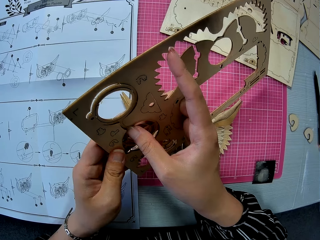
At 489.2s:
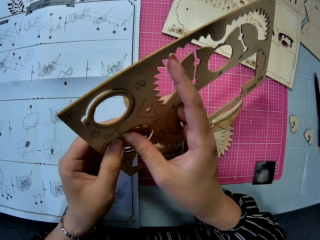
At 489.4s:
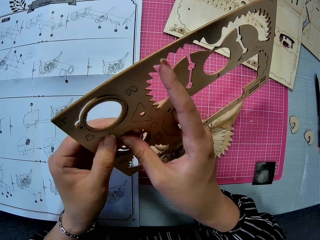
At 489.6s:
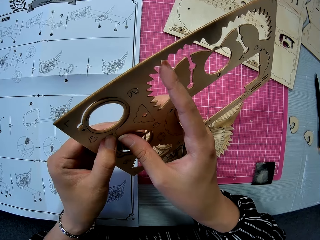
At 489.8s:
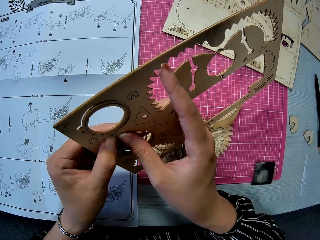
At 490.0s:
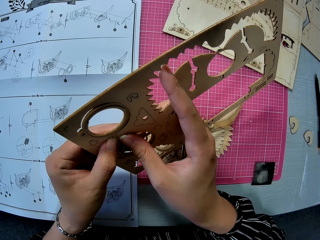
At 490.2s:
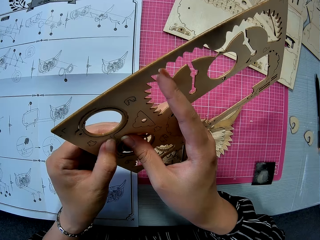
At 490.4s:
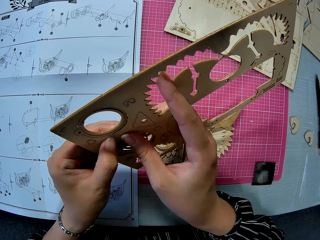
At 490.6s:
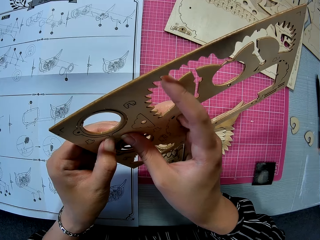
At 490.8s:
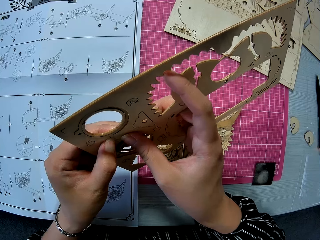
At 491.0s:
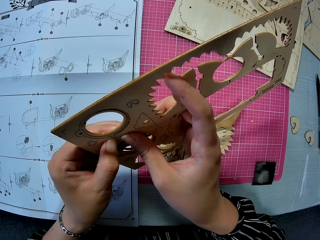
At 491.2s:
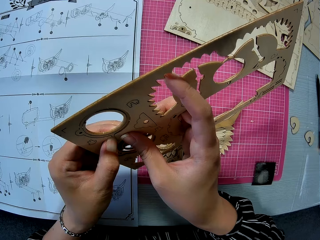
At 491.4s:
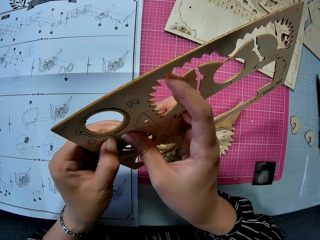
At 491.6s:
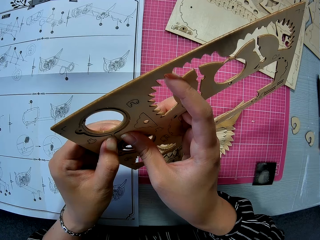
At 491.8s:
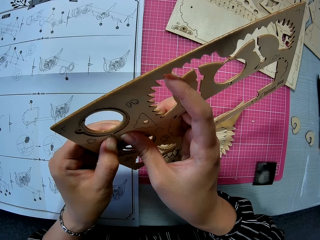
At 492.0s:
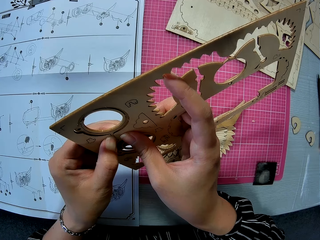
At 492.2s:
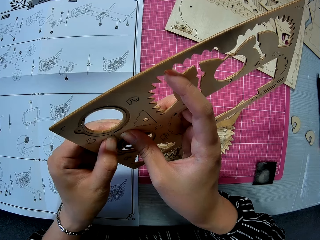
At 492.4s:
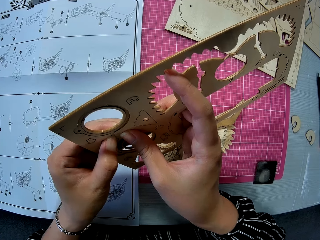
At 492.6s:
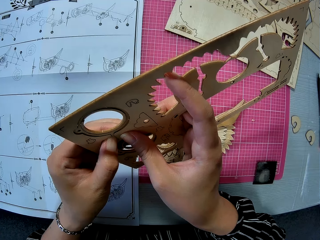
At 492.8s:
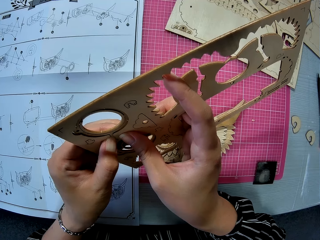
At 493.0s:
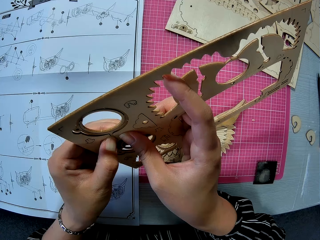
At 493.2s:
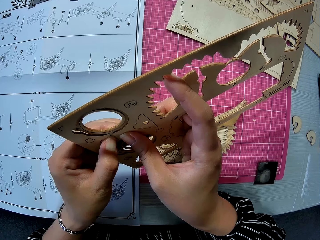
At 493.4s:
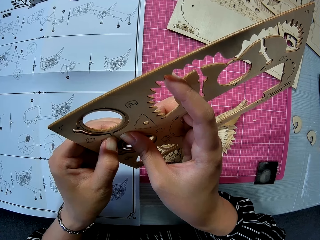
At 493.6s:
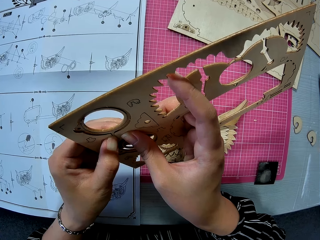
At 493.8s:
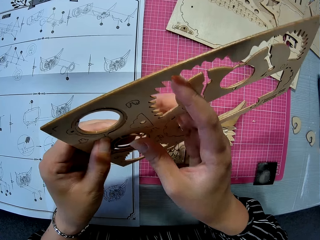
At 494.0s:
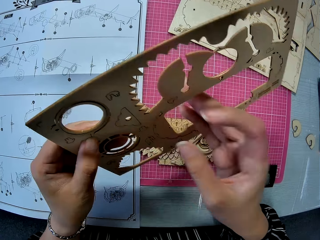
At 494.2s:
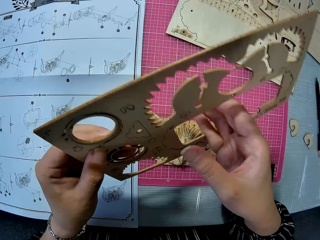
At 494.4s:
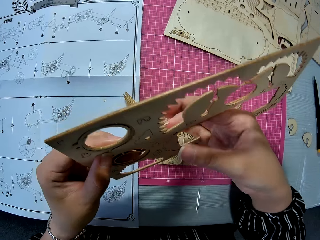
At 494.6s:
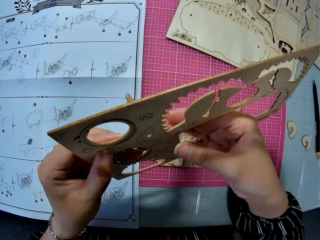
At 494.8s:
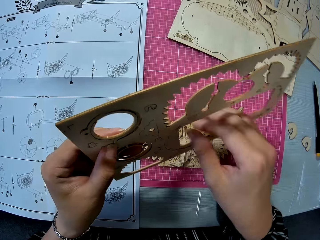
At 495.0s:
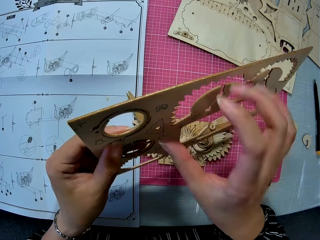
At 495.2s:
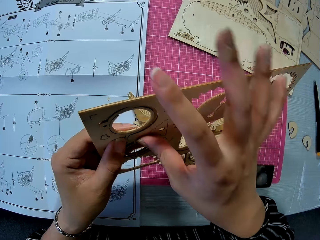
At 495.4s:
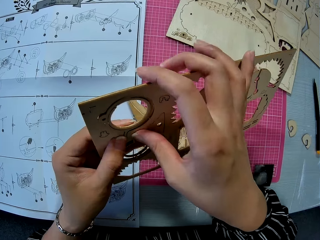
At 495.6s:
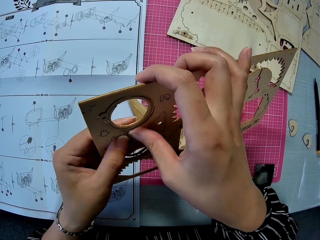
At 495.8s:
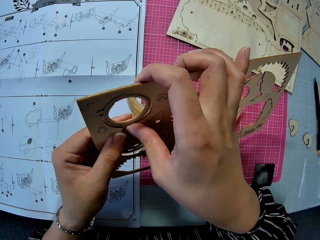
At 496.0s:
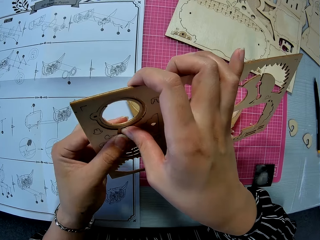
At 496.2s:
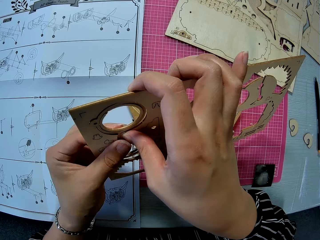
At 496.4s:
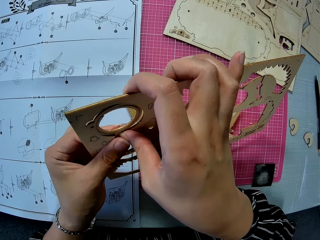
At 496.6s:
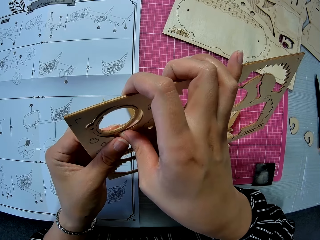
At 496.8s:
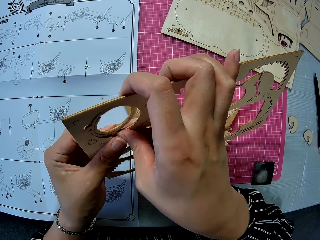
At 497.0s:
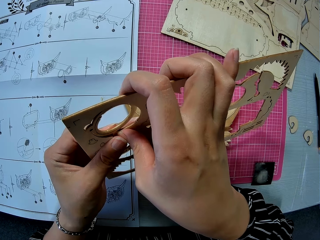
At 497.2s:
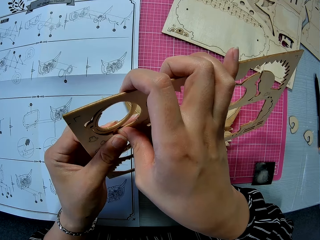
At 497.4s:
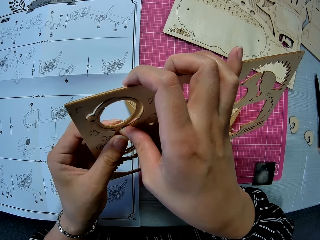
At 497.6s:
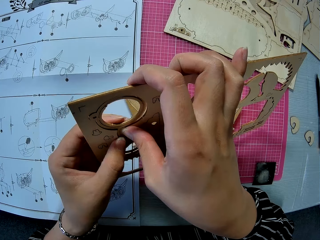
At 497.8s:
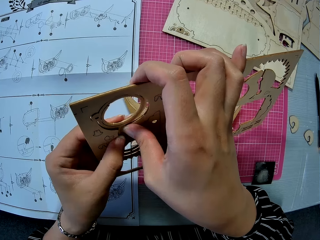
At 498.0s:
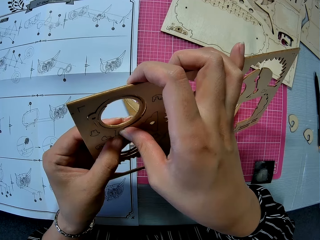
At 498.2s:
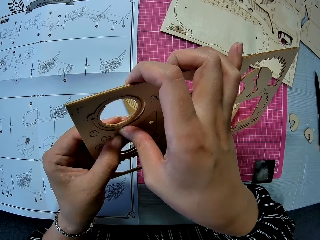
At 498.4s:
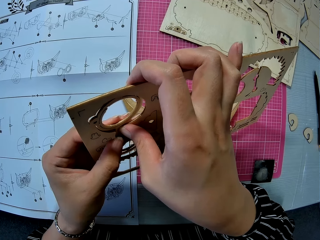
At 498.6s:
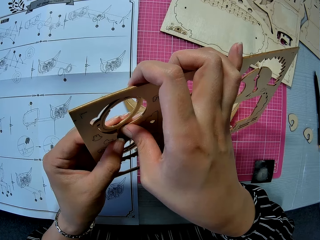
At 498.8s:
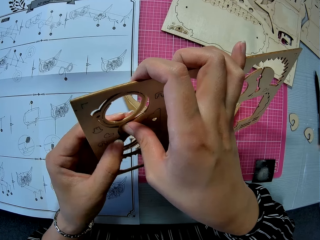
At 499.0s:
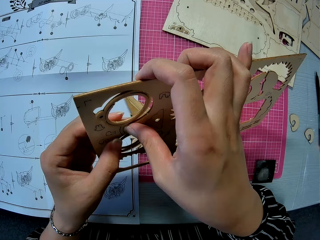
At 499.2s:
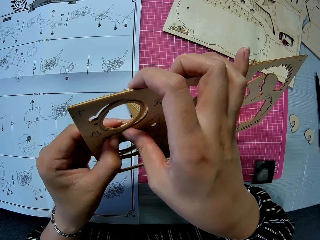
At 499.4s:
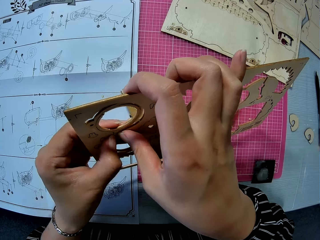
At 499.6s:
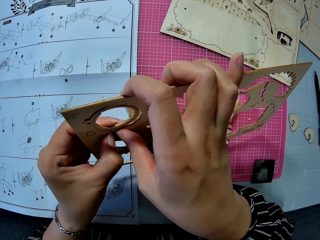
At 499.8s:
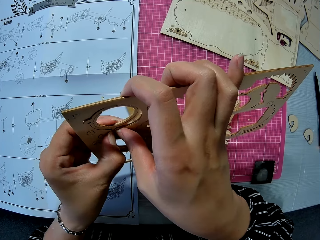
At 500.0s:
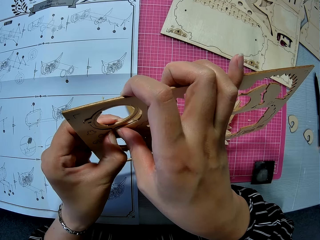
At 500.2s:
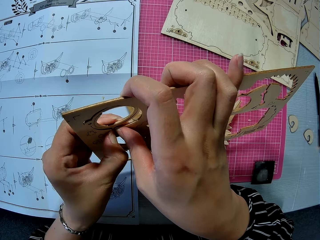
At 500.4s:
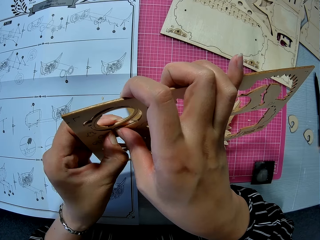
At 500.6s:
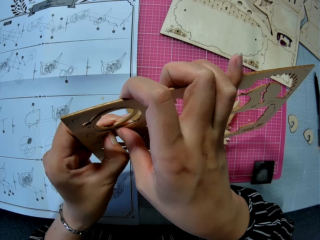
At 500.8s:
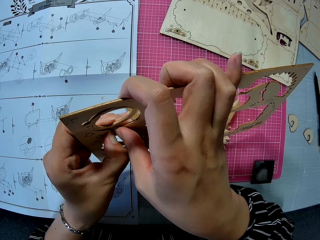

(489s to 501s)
The camera wearer moves his hands. He removes the shape from the wooden craft shapes.

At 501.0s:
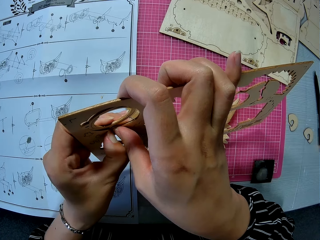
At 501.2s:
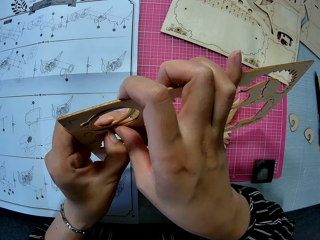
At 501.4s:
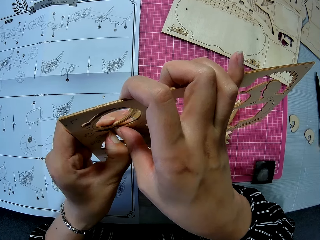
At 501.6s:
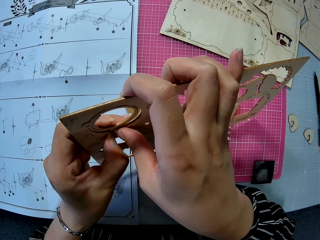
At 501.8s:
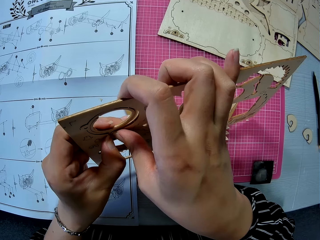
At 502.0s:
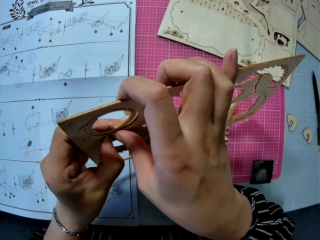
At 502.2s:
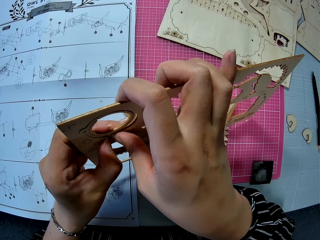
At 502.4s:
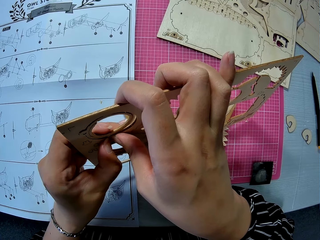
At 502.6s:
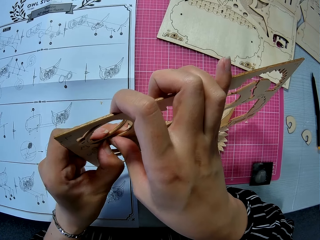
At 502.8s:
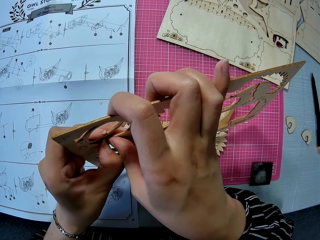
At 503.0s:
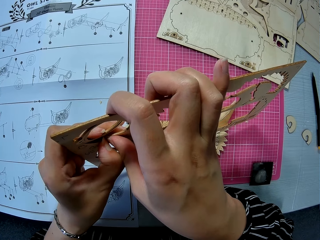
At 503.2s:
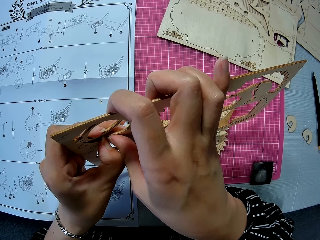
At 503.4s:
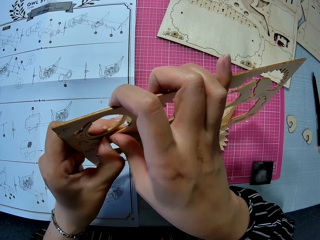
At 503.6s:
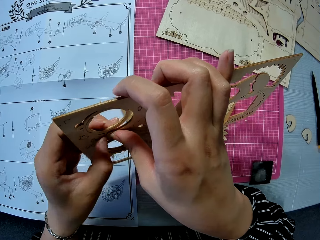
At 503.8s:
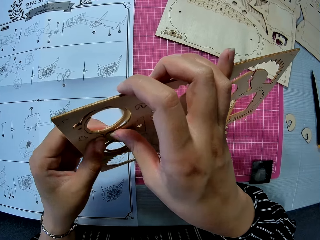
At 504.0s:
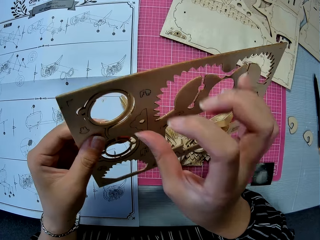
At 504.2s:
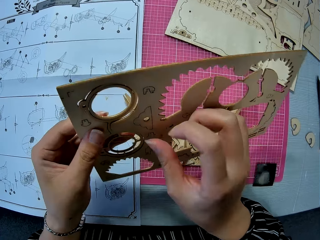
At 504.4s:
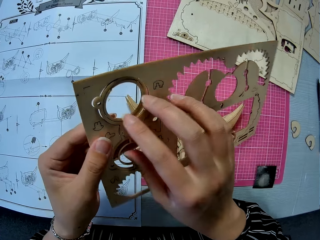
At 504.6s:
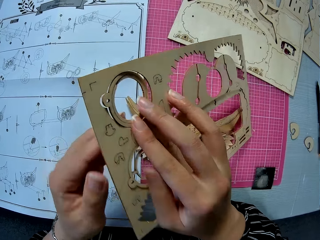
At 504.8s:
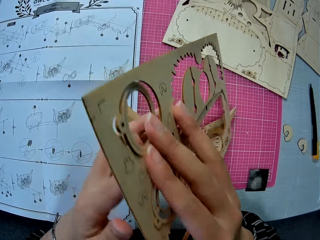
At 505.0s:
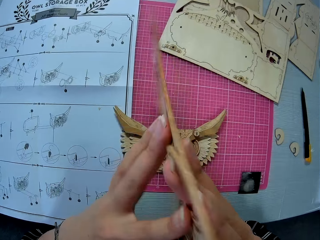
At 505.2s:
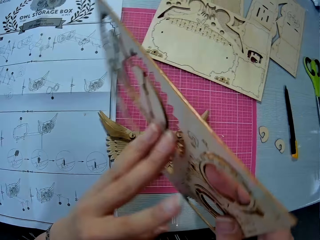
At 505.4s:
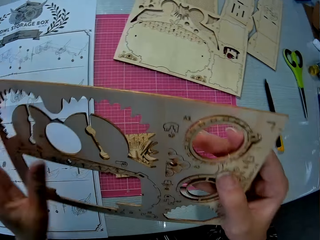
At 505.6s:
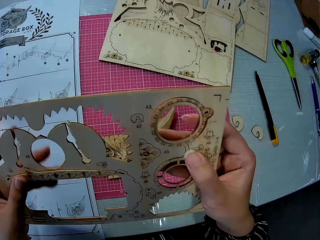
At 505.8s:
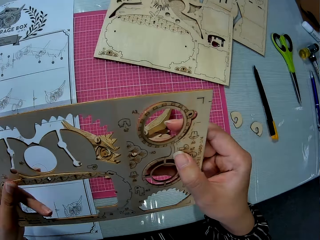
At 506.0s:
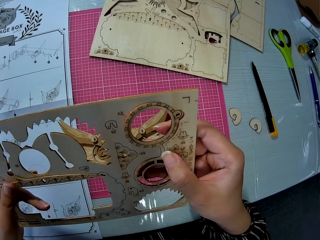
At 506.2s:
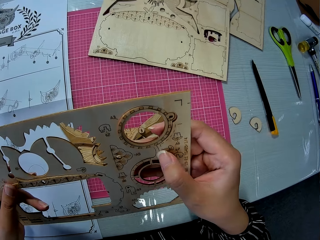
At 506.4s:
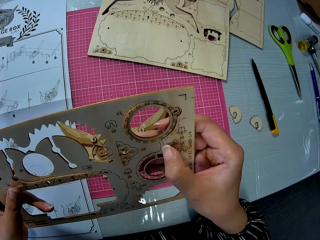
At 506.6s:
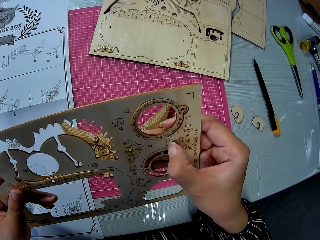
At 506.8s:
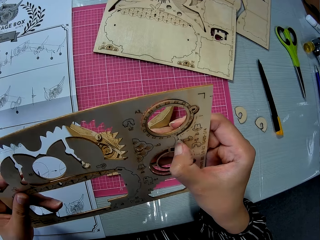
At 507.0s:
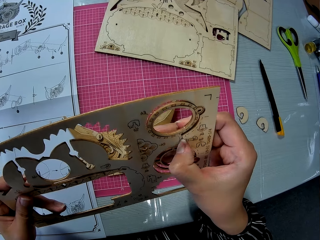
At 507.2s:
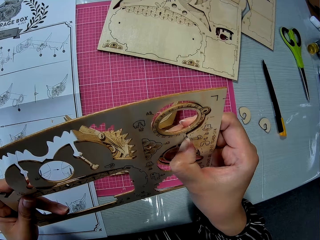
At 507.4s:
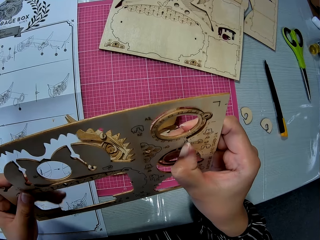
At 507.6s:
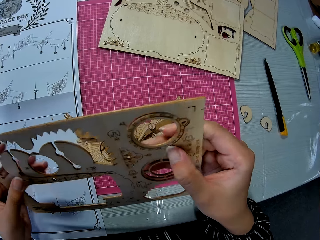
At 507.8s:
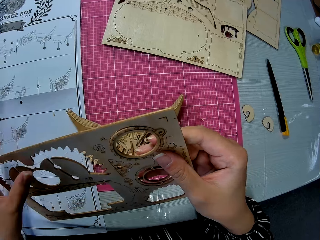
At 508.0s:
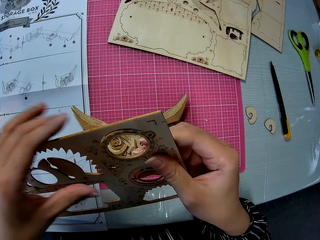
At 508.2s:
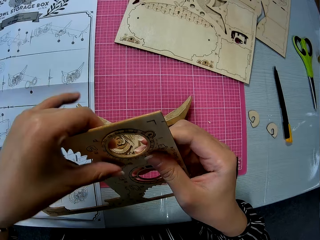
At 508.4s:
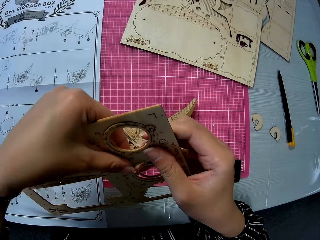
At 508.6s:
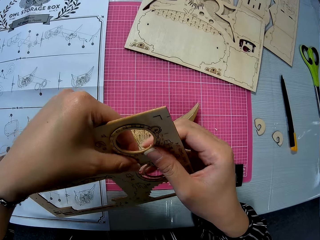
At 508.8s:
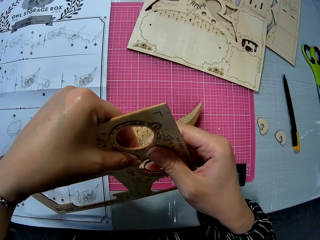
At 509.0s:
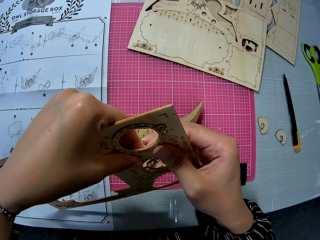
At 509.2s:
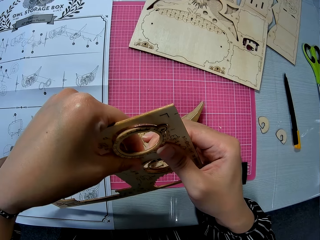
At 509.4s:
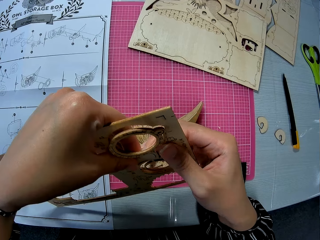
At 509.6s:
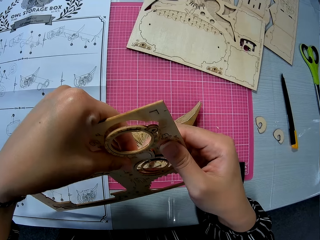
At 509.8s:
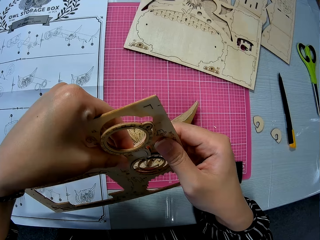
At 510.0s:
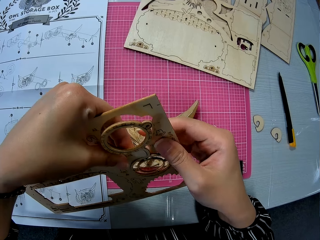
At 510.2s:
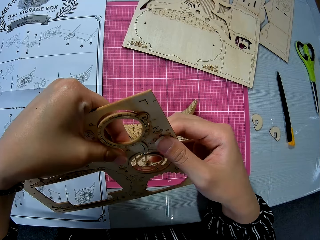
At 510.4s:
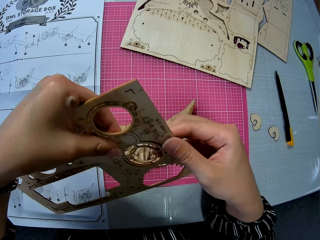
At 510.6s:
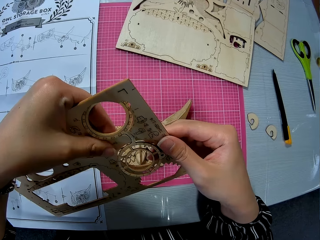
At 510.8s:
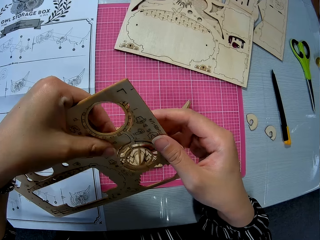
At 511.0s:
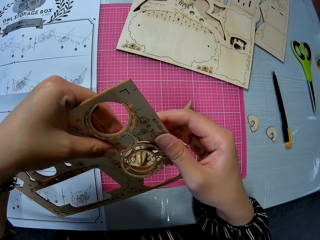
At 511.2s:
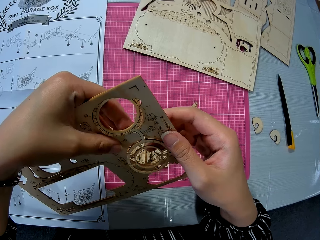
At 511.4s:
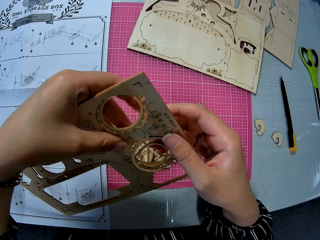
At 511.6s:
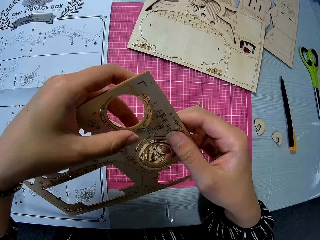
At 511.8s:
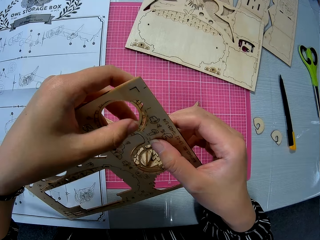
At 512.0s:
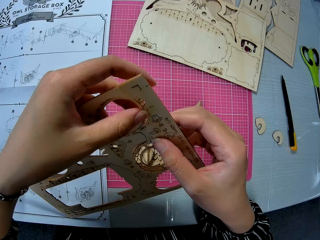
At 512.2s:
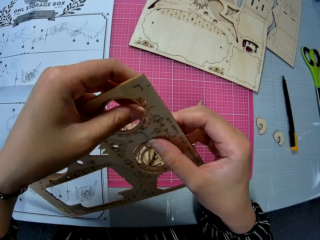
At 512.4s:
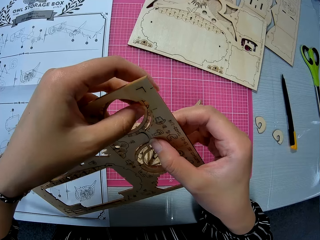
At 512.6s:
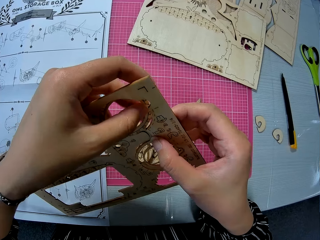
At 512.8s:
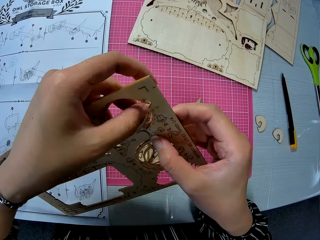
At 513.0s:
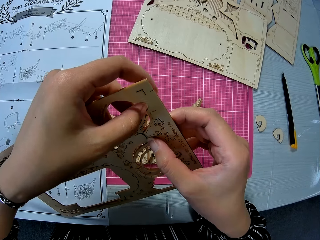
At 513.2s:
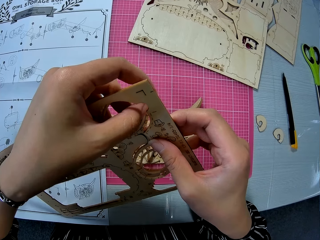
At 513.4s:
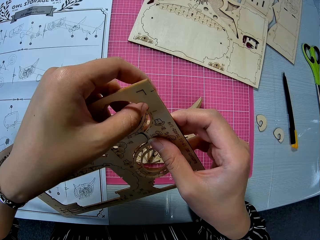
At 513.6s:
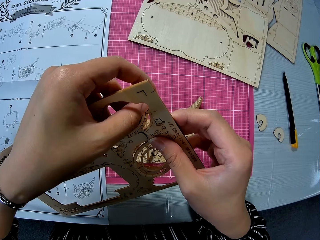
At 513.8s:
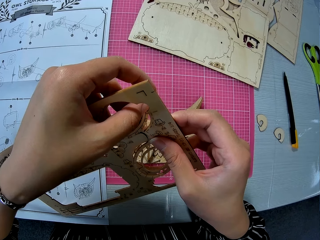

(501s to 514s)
The camera wearer turns the wooden craft. They hold the wooden craft. They remove the shape from the wooden craft shapes.
